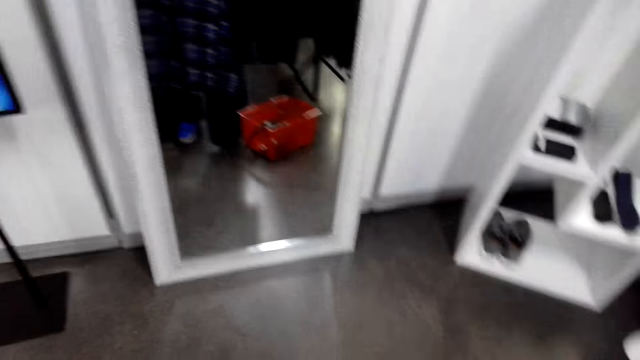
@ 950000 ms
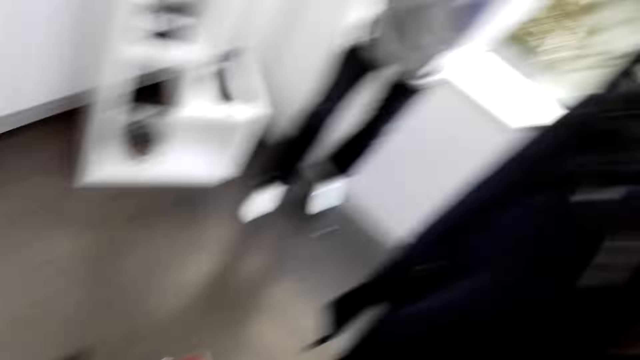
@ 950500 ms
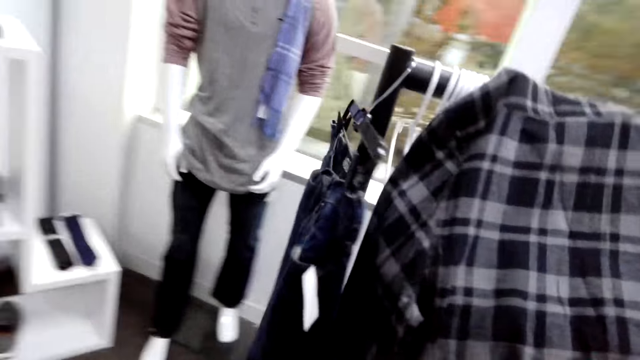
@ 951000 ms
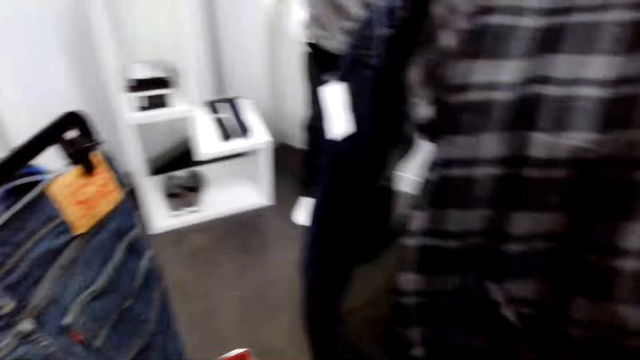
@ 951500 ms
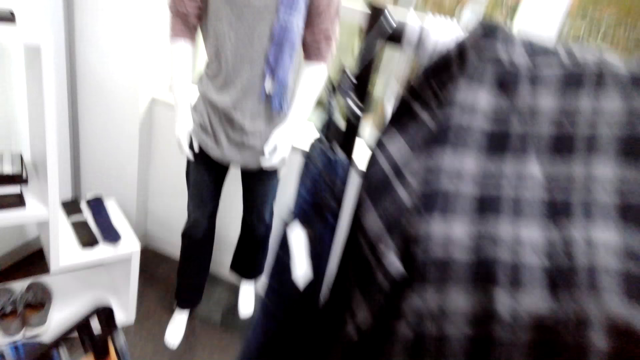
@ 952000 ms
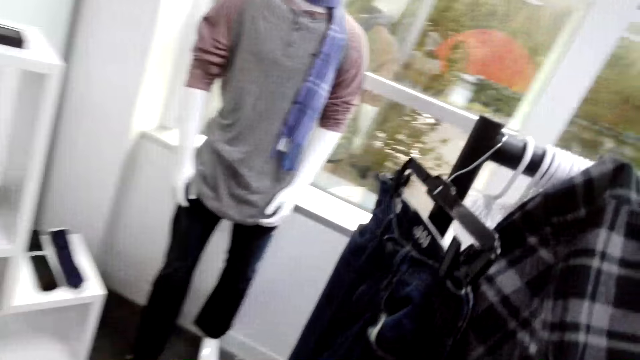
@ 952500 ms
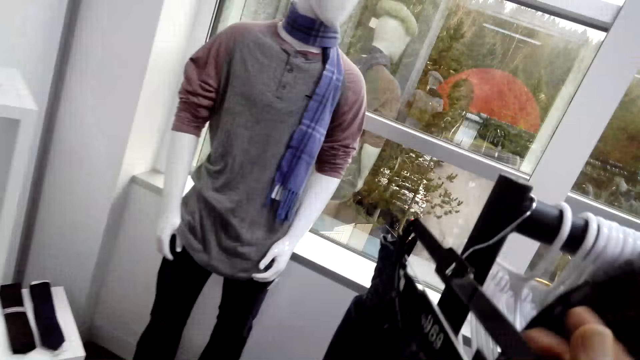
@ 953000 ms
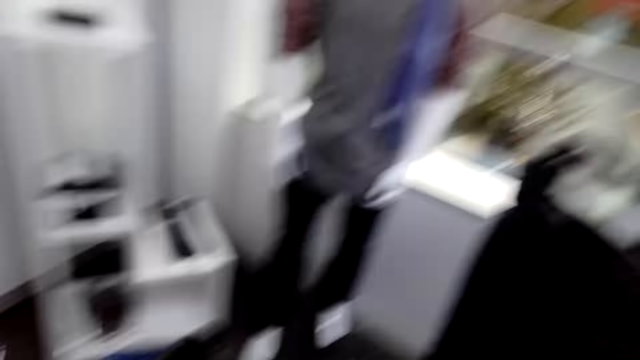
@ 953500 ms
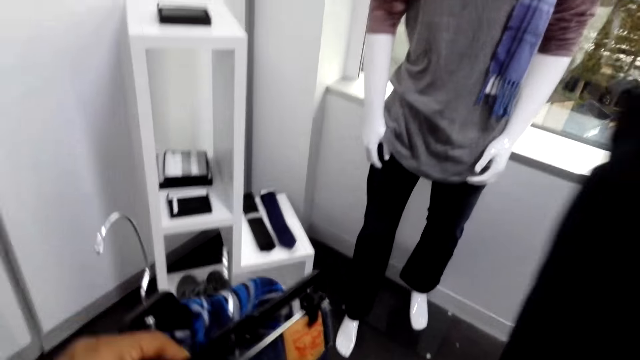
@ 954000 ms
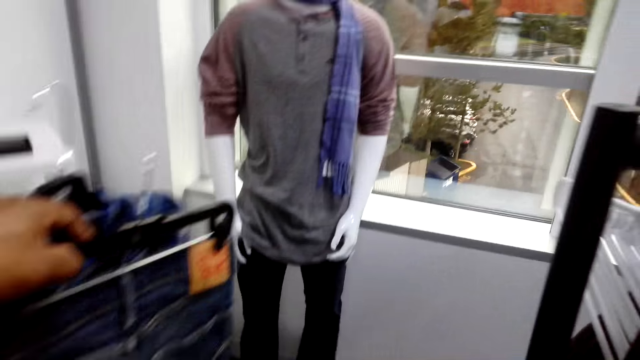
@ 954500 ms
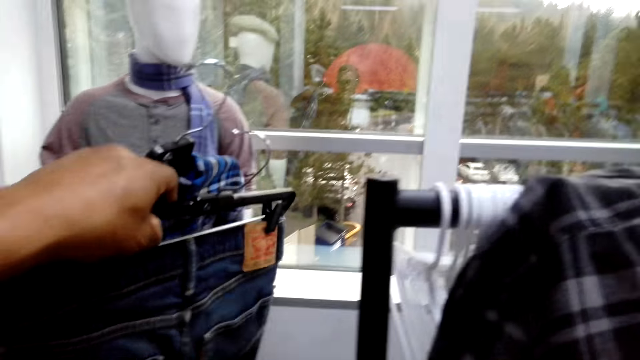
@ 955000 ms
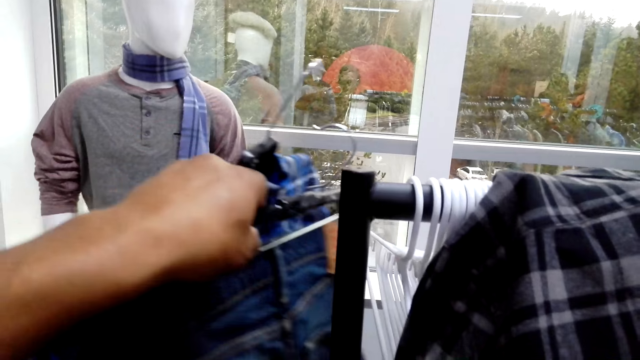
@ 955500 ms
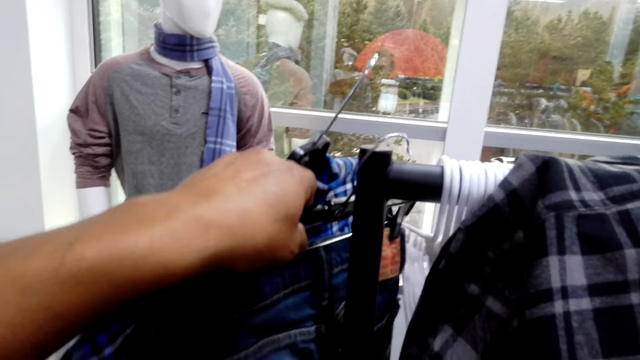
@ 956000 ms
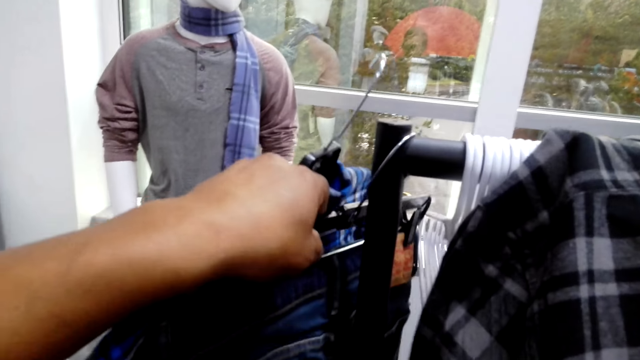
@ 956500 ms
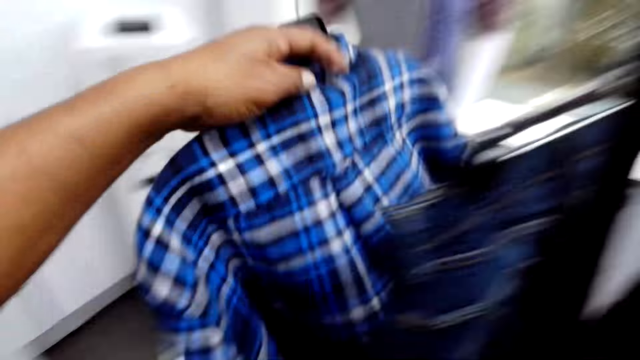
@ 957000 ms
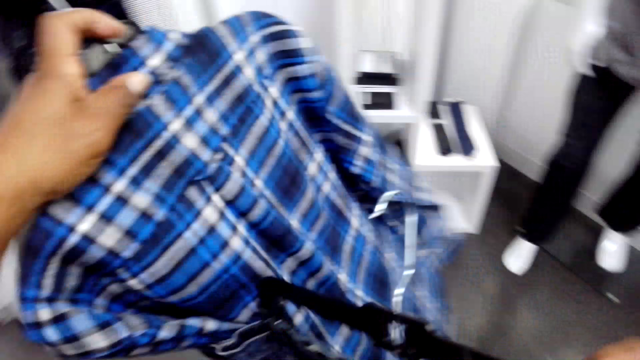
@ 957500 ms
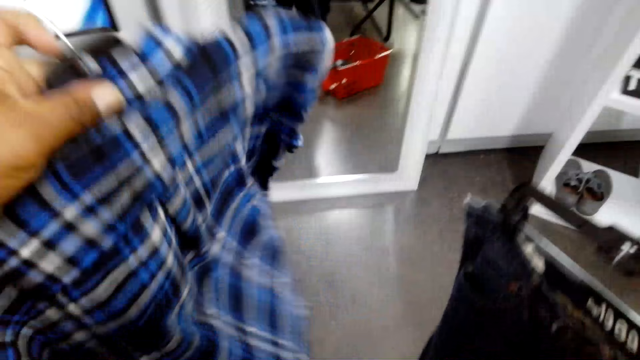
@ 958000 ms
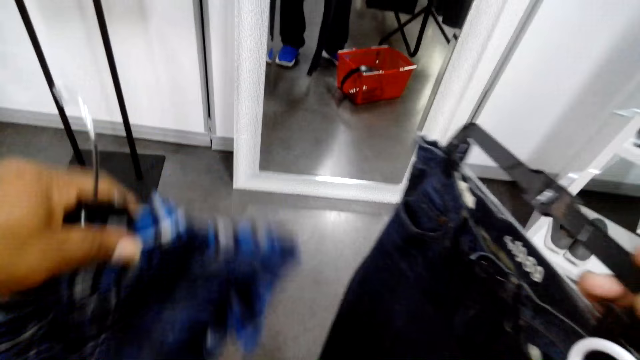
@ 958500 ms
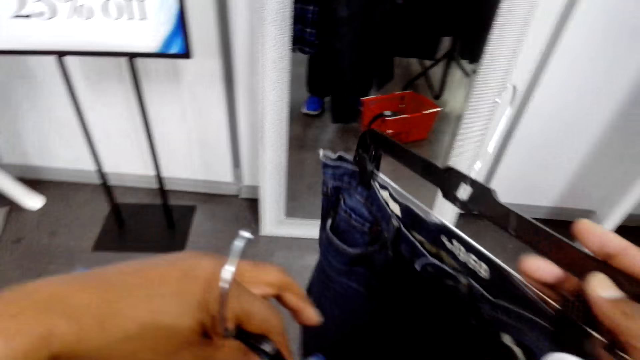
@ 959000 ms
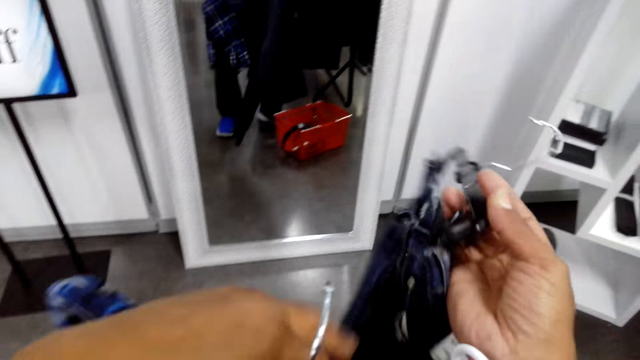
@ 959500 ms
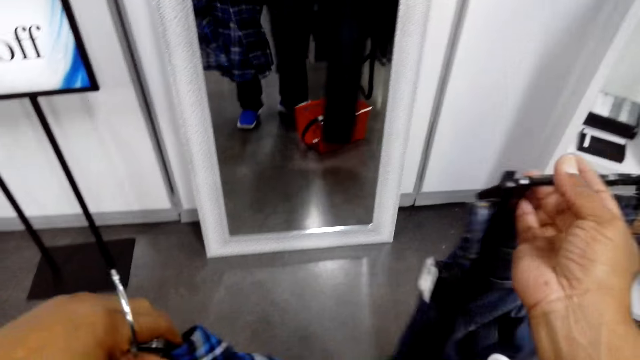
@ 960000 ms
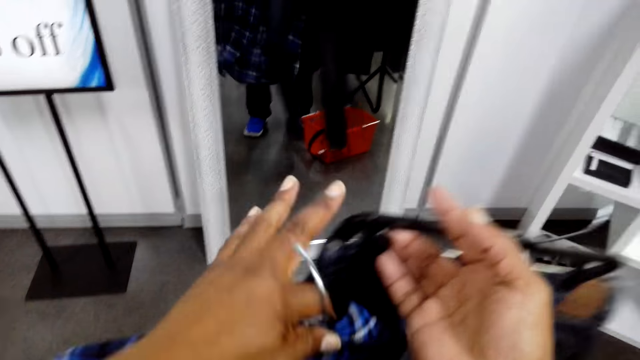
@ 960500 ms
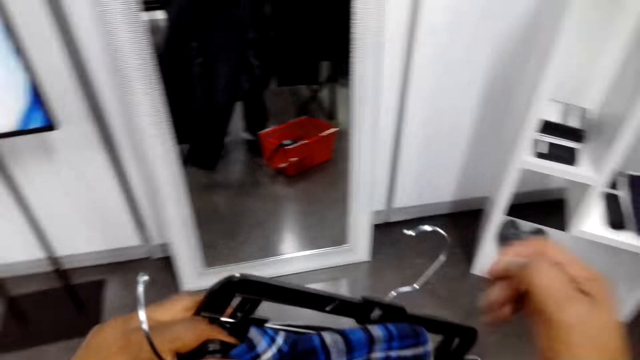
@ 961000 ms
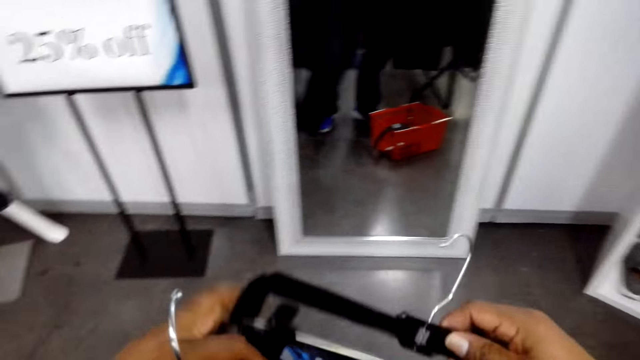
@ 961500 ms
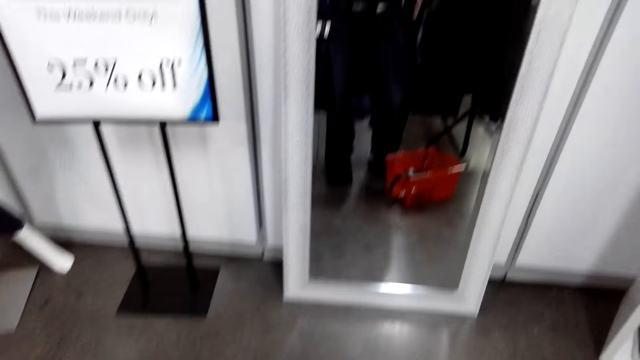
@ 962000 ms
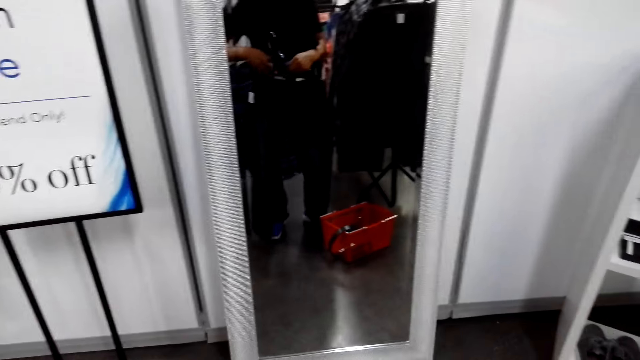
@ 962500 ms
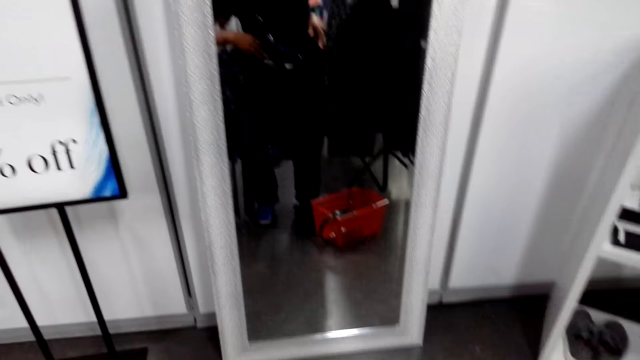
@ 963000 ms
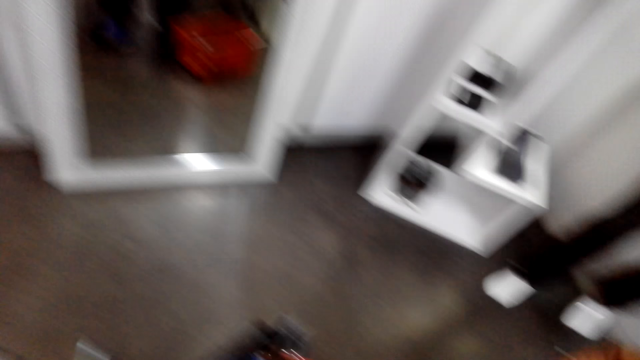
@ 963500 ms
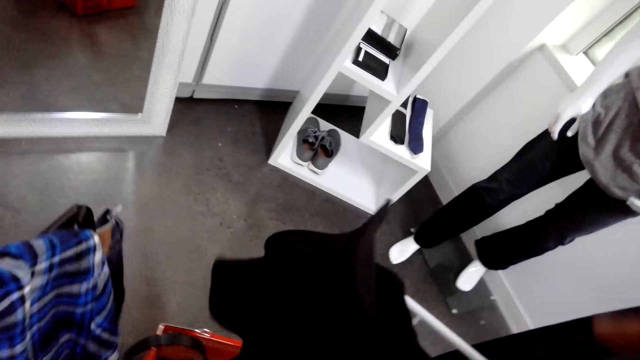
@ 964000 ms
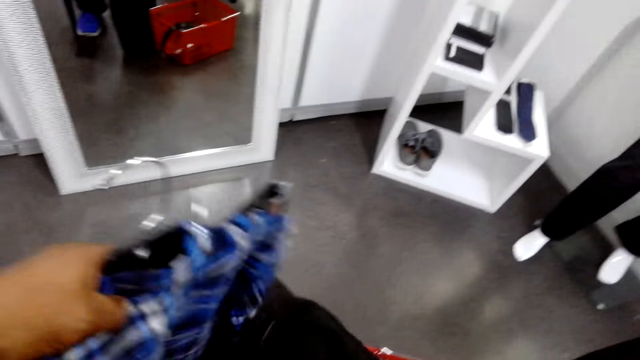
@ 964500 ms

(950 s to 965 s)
The camera wearer hangs clothes on the clothes stand. They hold the clothes. They hold the clothes in the hands.

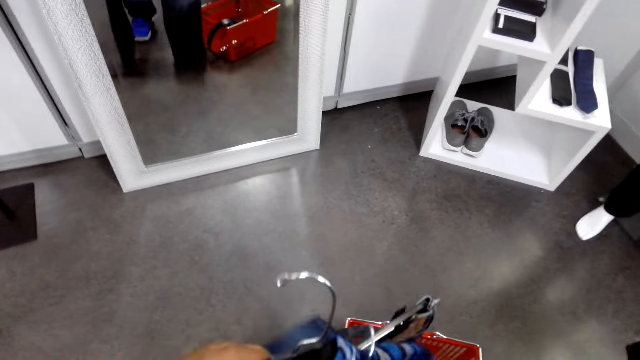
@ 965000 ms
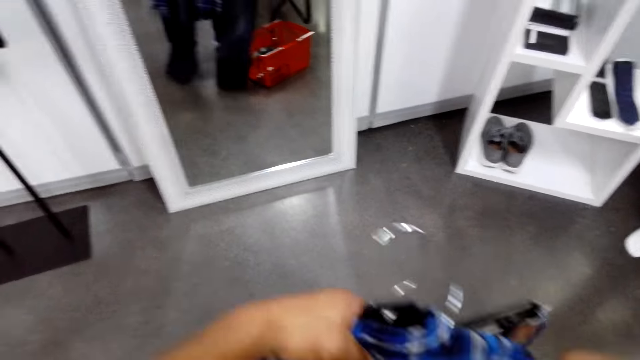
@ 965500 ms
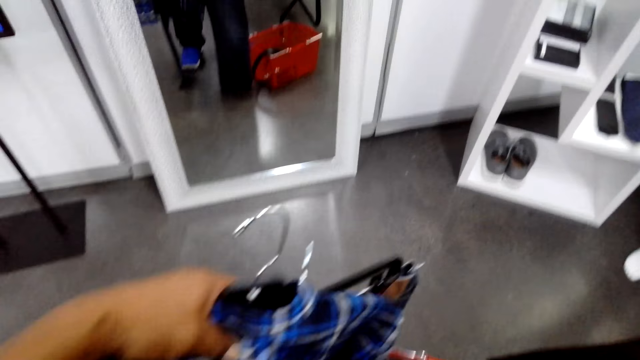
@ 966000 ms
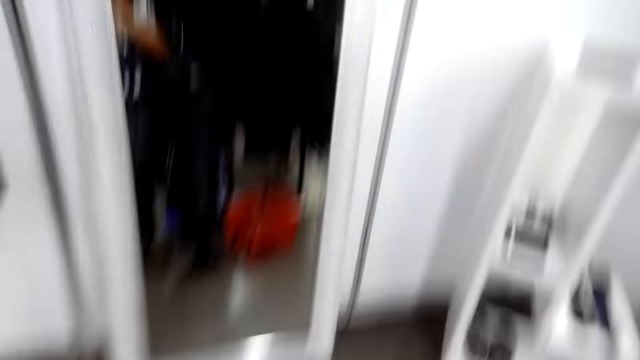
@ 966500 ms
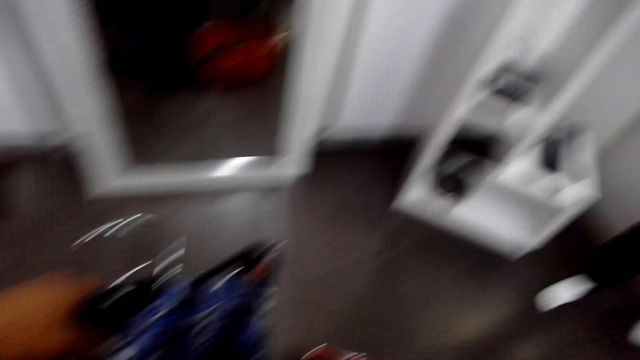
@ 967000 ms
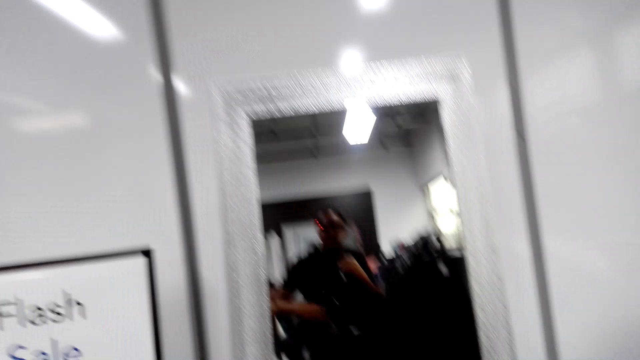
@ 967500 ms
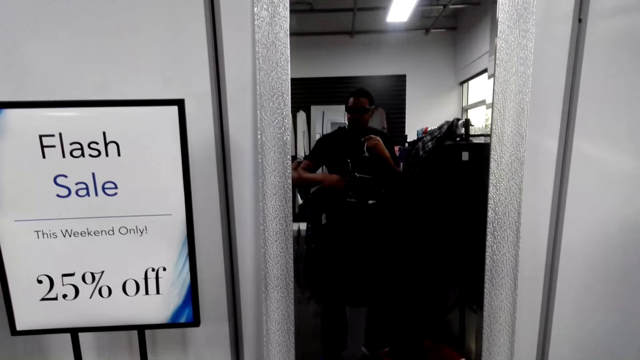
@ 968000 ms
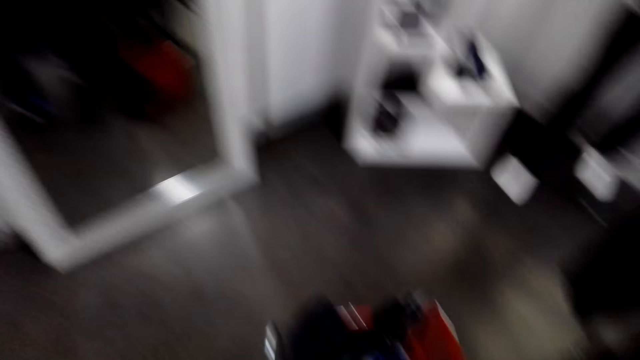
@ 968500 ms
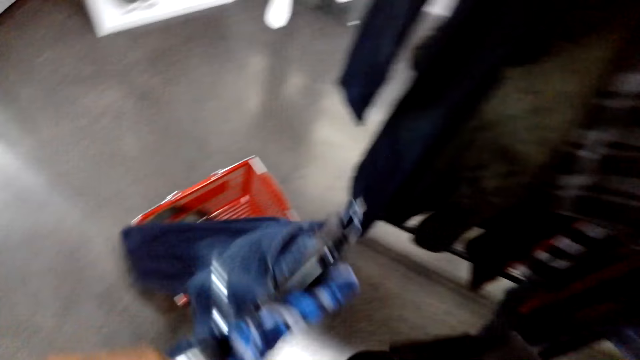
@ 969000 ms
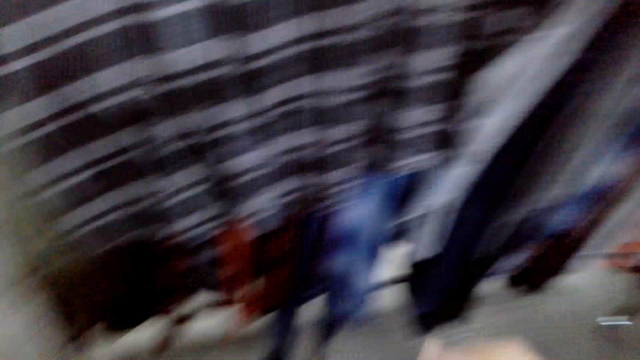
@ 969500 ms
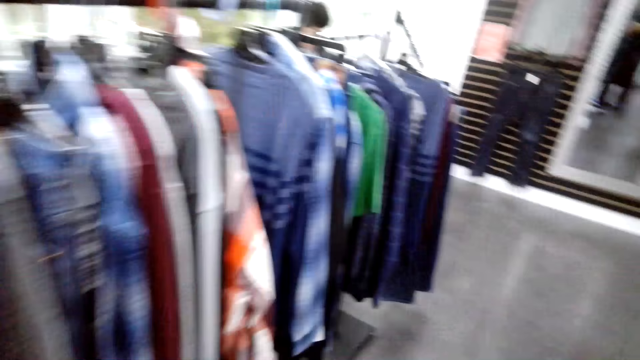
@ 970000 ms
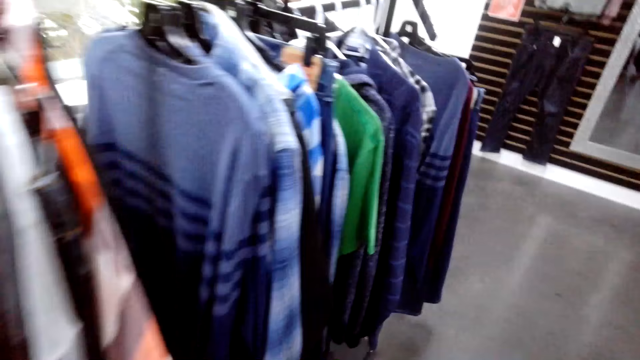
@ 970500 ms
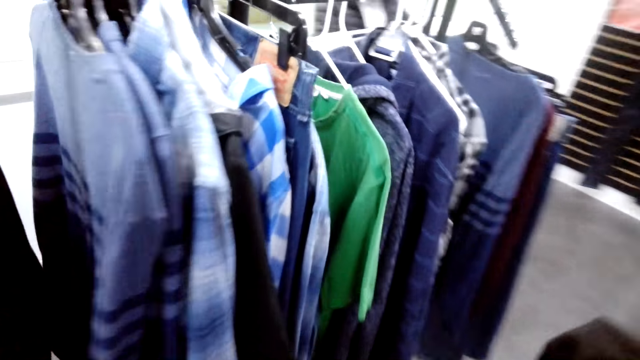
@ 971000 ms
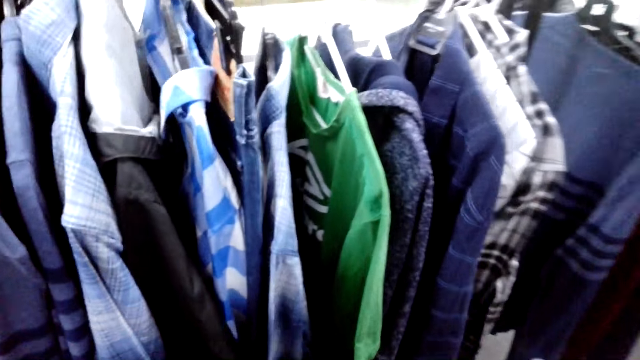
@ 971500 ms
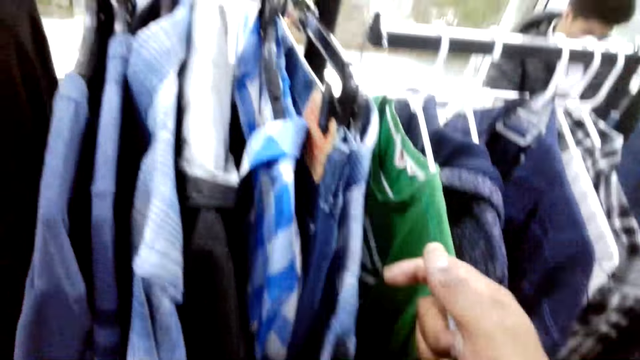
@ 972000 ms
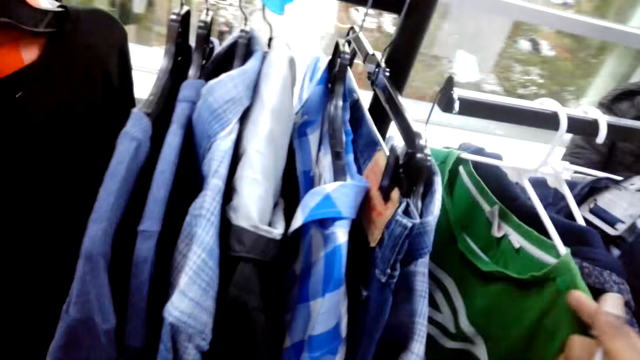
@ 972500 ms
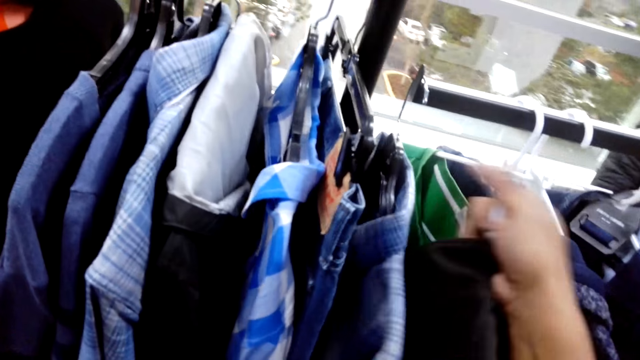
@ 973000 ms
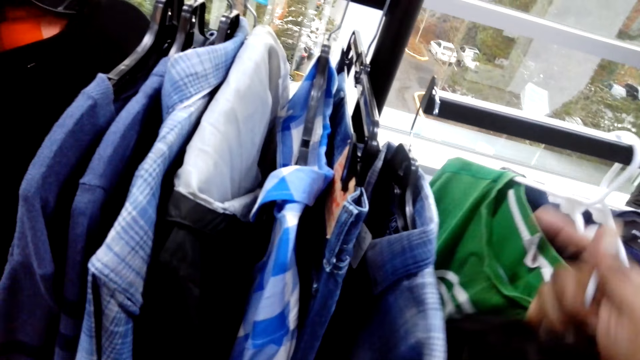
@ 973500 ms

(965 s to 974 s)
The camera wearer walks around the shop. They hang clothes on the clothes stand.
